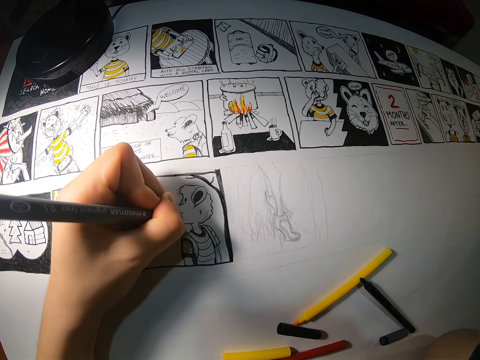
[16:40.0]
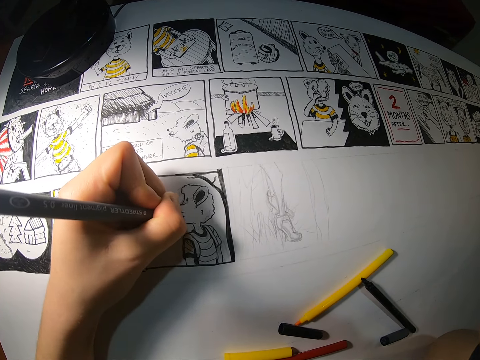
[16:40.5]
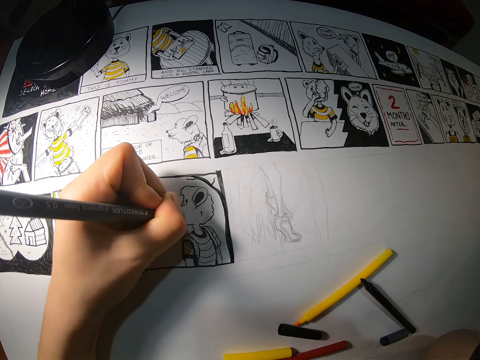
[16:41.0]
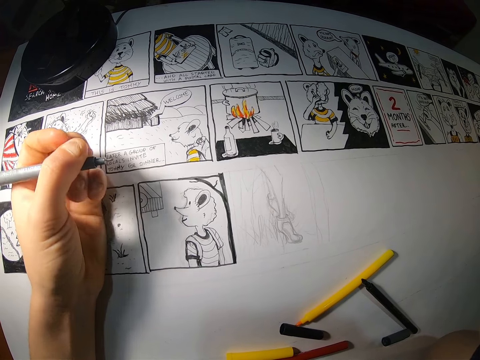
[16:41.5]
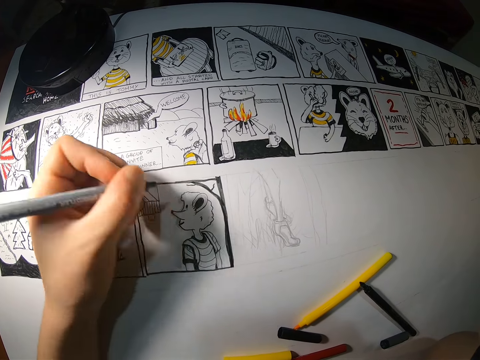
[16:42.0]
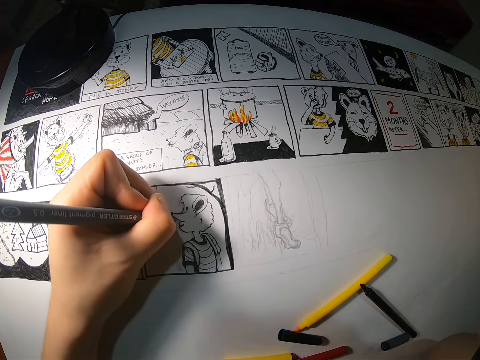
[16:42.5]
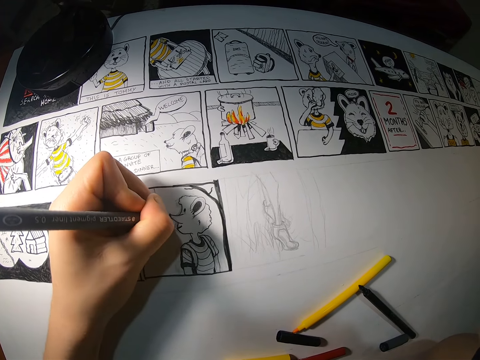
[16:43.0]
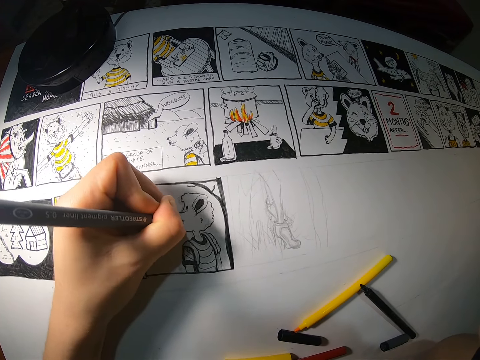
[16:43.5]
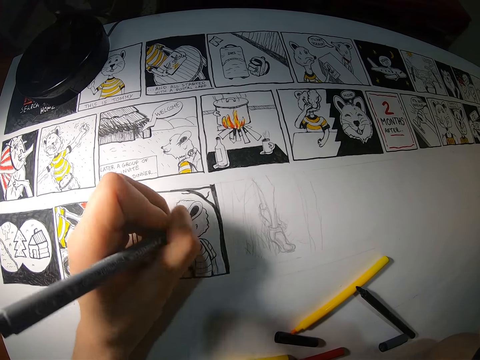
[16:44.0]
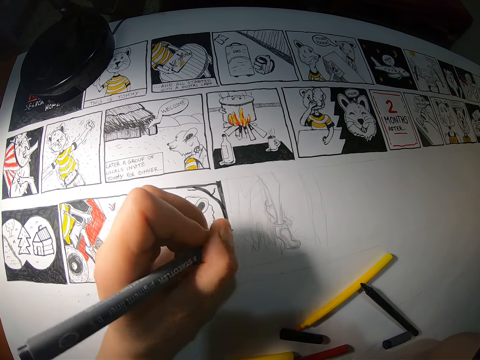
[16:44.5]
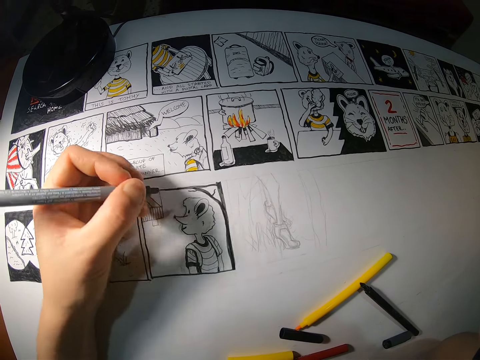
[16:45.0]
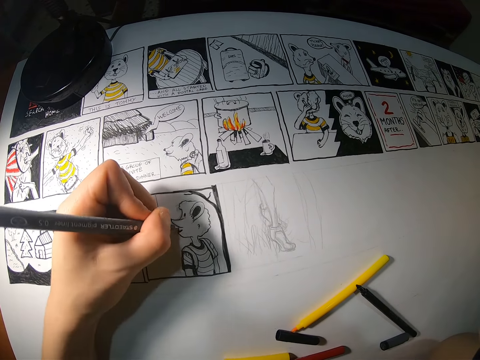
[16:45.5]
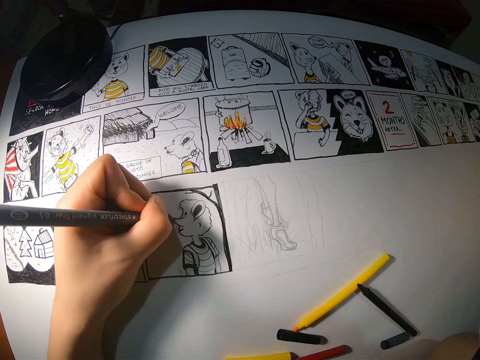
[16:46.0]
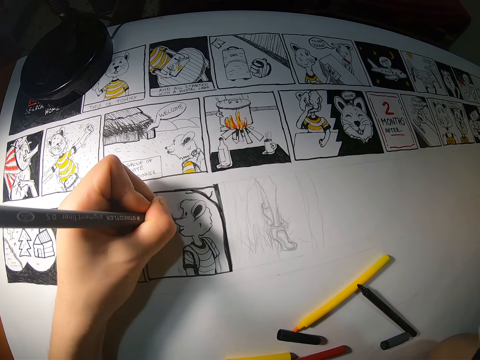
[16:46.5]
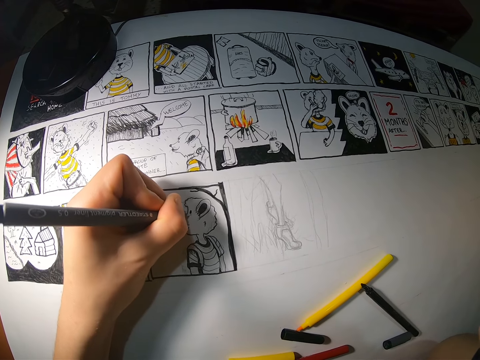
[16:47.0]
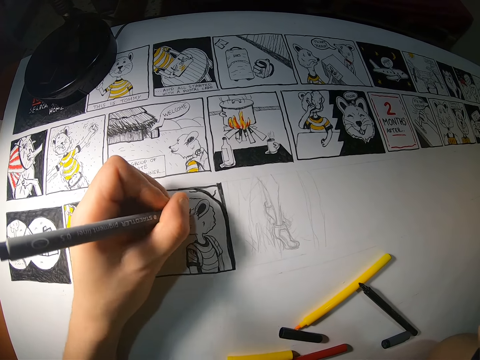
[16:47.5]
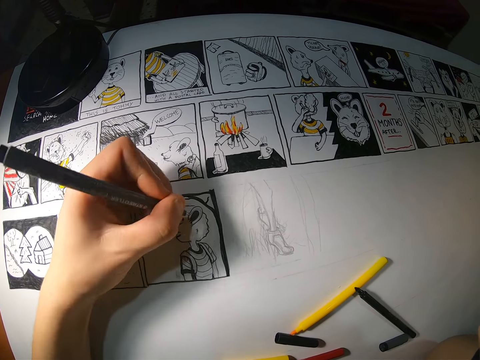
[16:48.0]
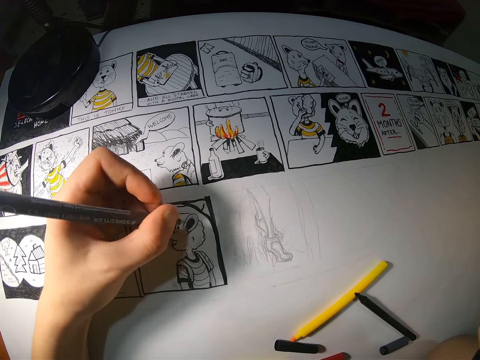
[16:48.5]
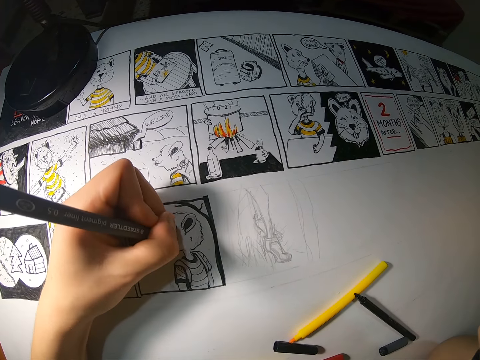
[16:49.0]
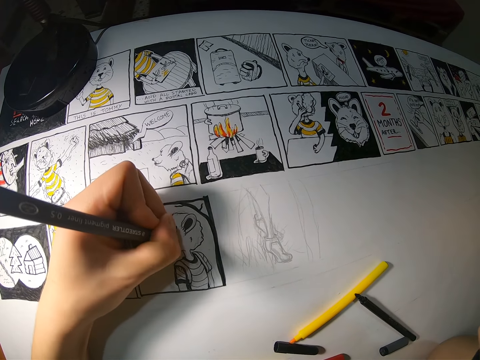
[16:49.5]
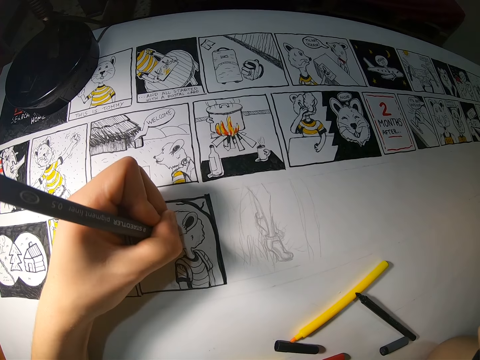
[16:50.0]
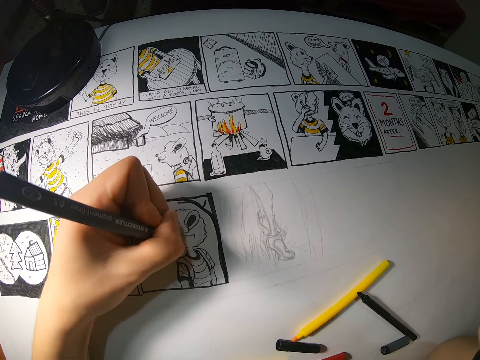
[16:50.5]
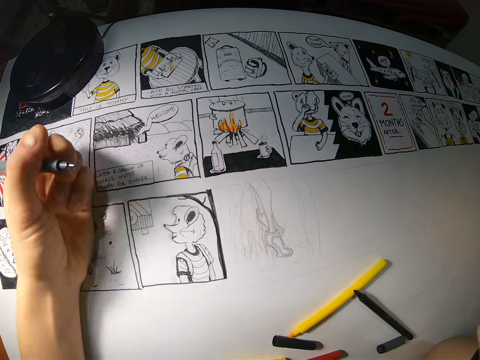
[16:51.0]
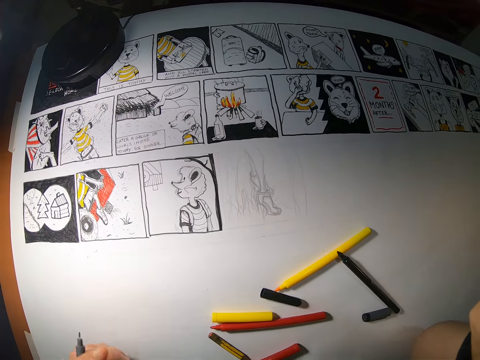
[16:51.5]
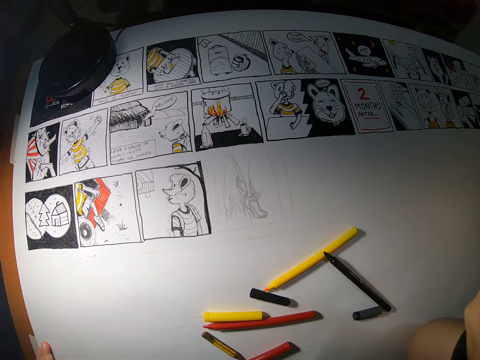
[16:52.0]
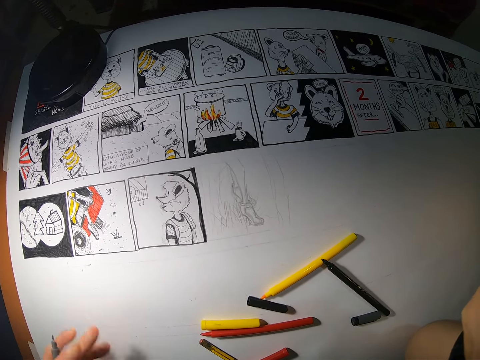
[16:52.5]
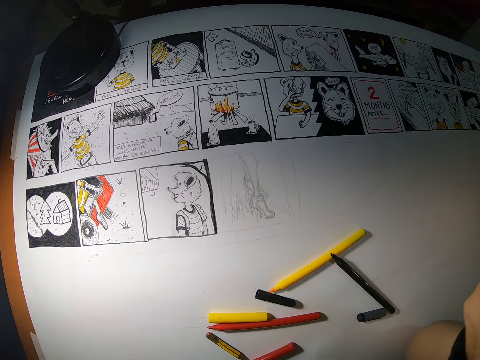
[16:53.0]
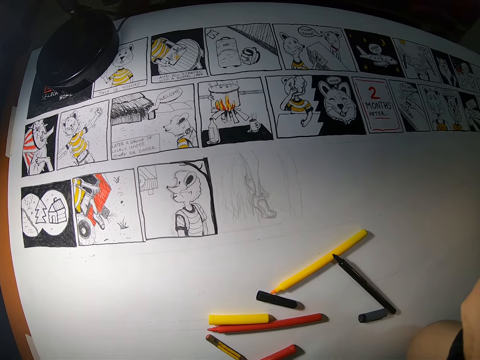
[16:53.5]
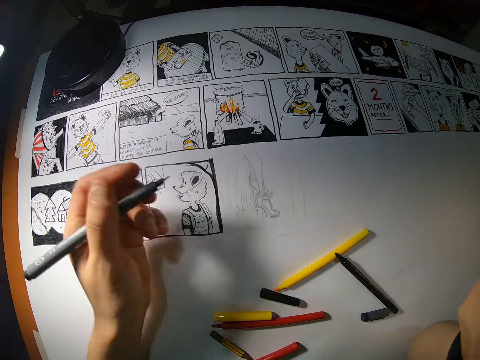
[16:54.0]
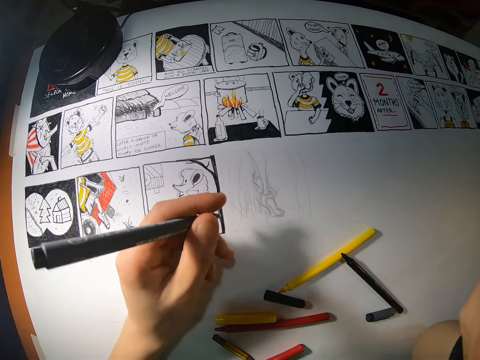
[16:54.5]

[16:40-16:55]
The camera wearer checks the image on the cardboard. She draws on the cardboard with the black marker in her left hand. She checks the image on the cardboard.

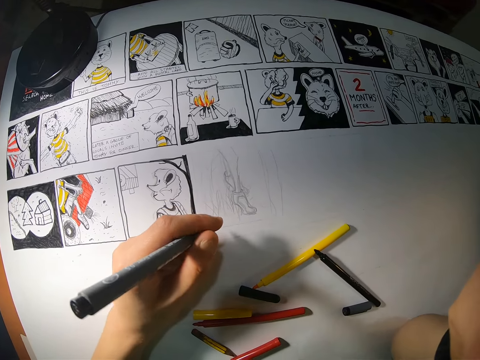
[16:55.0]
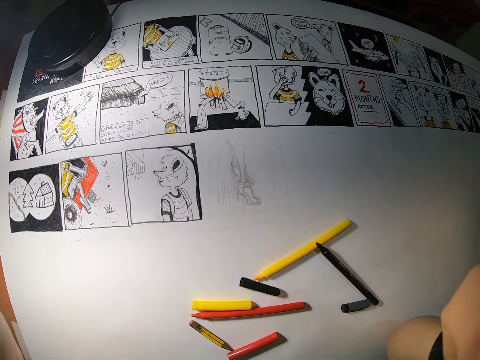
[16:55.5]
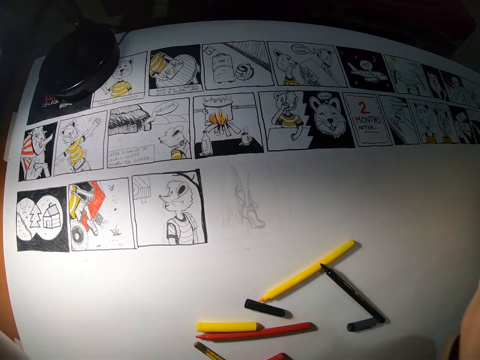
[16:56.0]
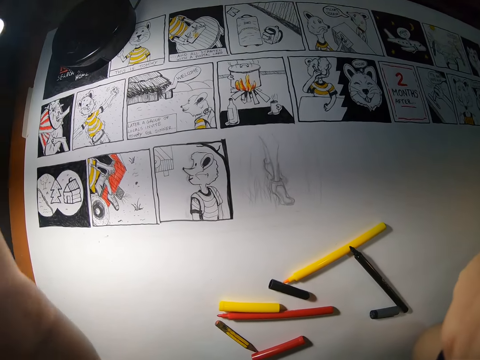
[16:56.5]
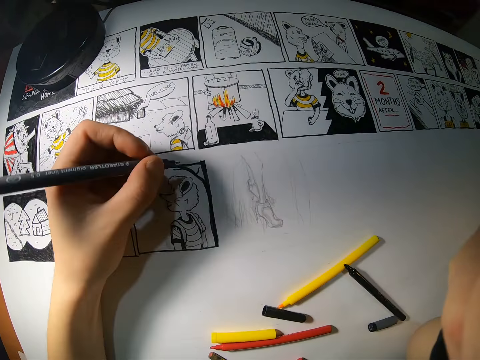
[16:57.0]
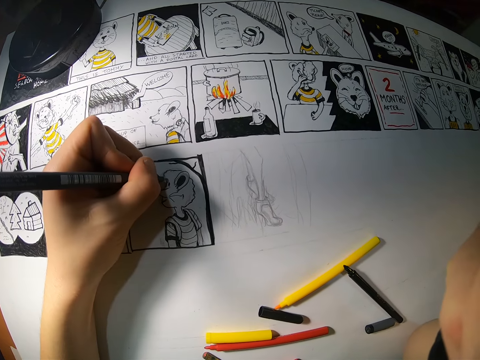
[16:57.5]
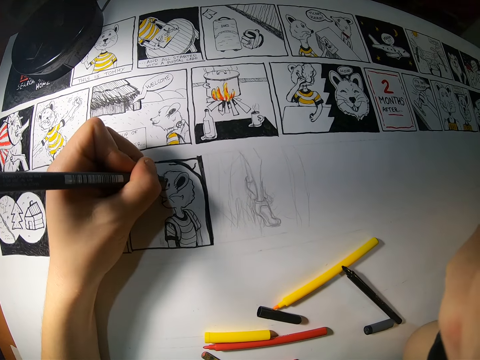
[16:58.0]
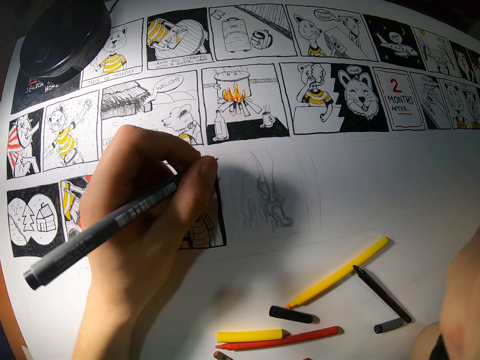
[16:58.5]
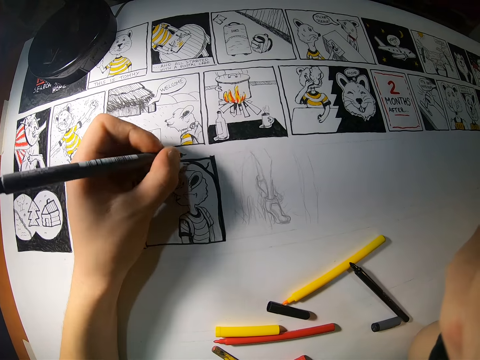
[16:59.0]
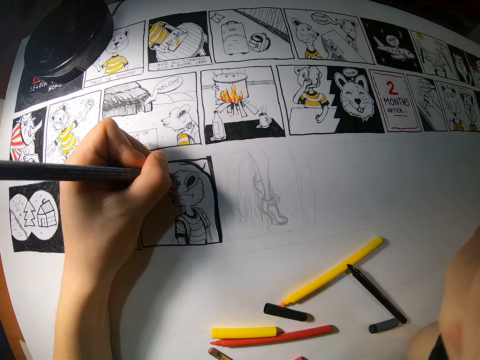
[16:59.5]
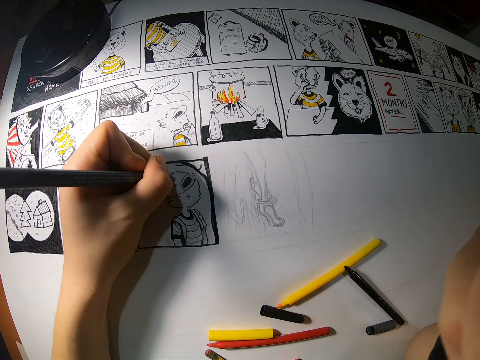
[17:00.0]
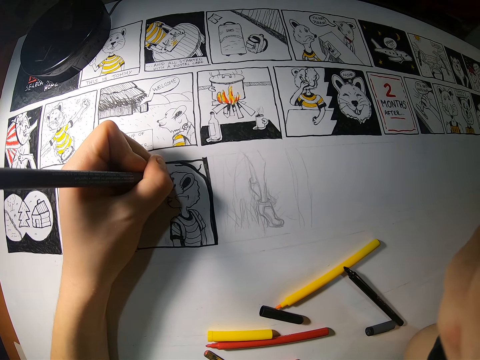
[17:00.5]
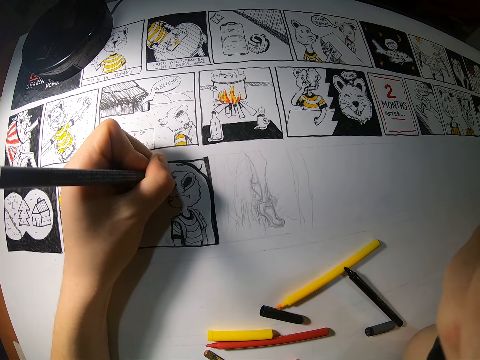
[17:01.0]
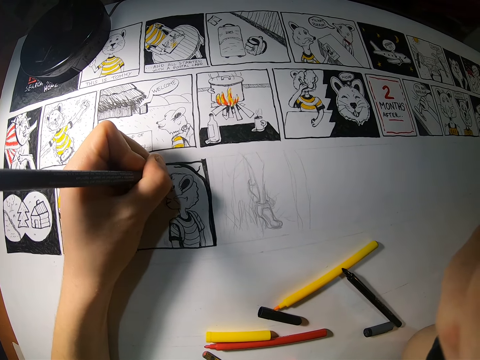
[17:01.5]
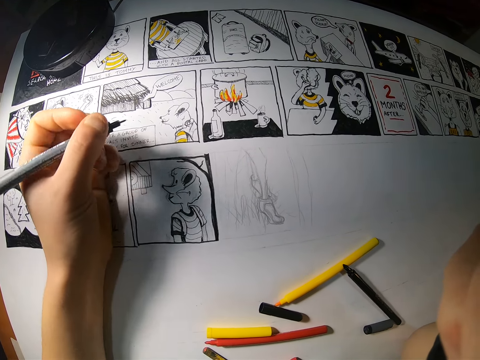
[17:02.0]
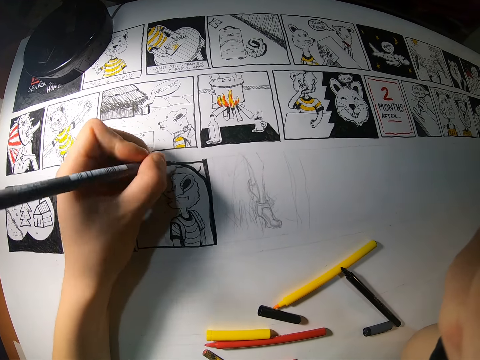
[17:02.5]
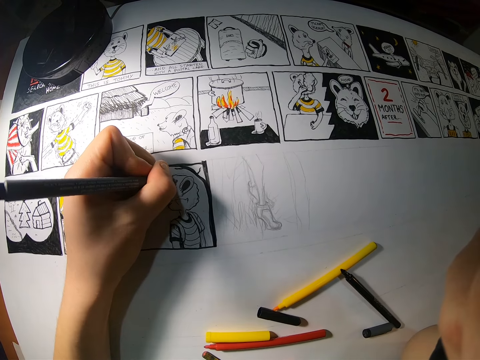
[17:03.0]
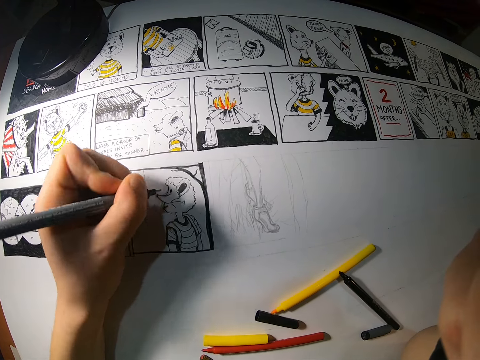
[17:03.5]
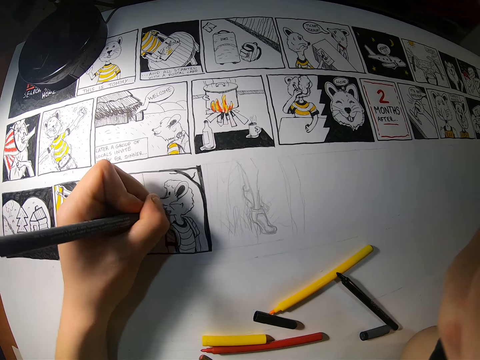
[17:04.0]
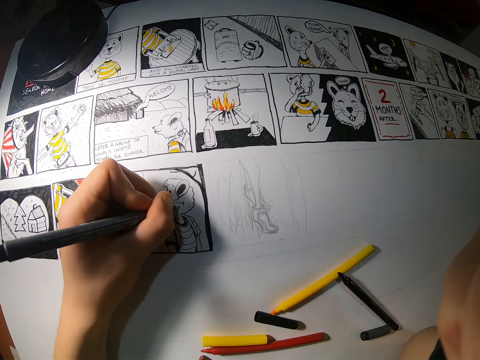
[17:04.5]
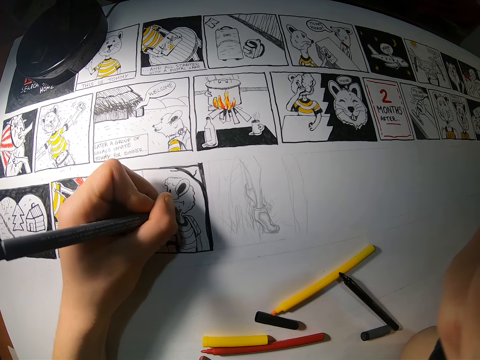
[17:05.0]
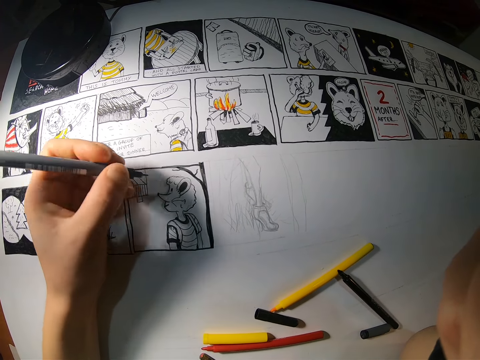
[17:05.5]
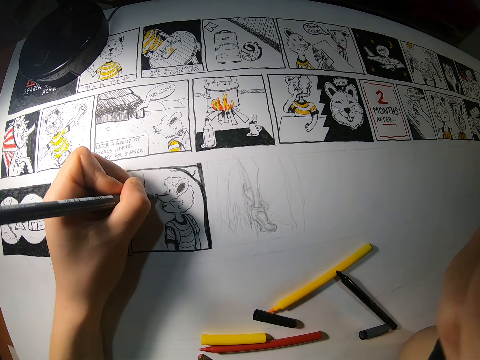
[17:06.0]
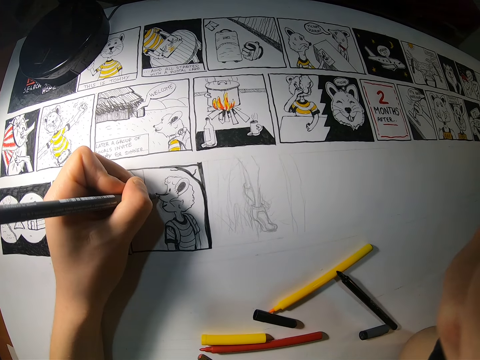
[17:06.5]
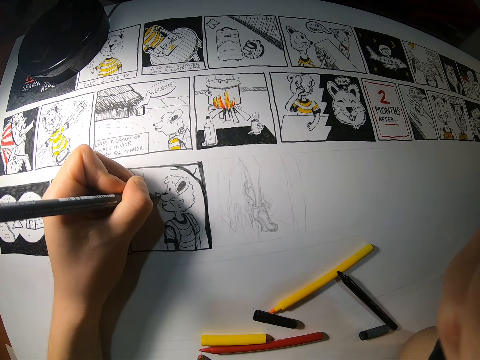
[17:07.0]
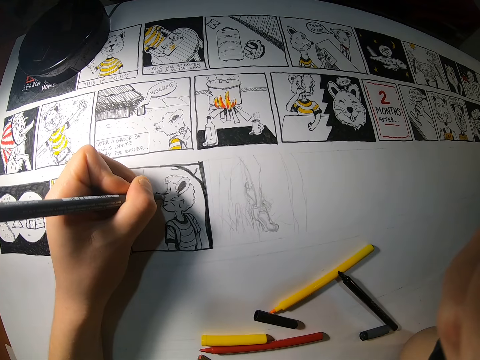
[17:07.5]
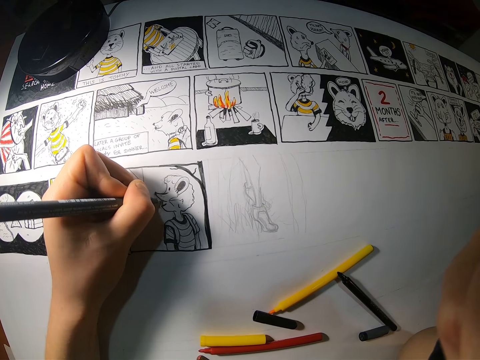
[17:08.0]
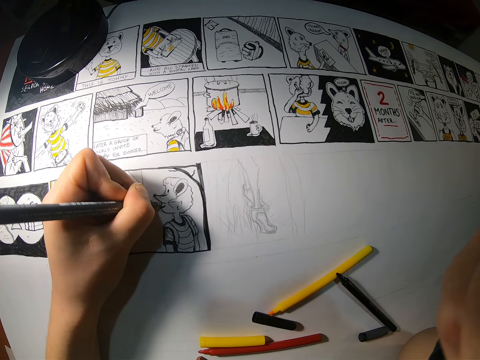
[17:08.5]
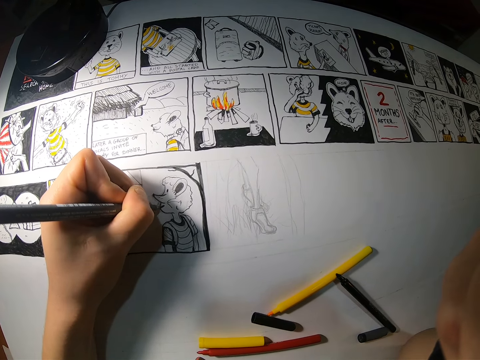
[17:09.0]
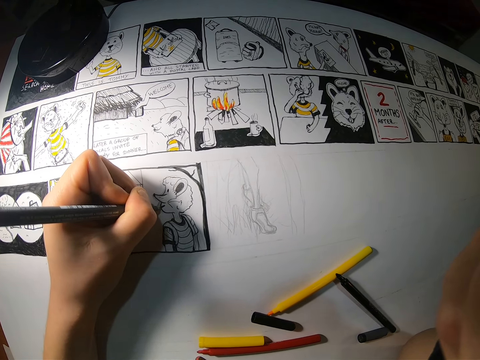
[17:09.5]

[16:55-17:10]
The camera wearer adjusts the camera. She draws on the cardboard with the black marker in her left hand. She draws again.
